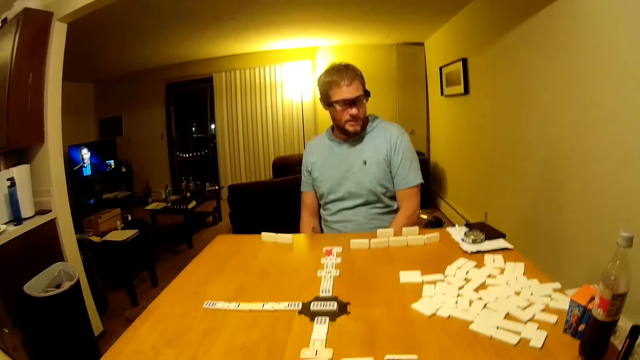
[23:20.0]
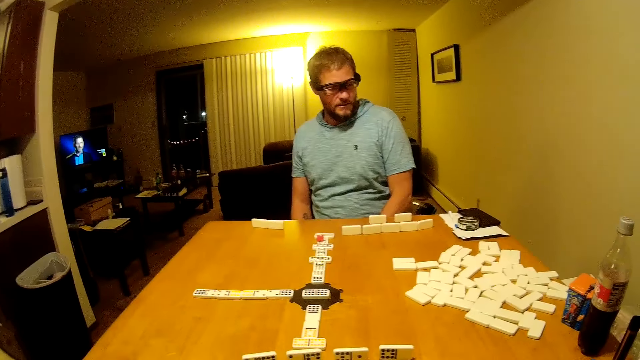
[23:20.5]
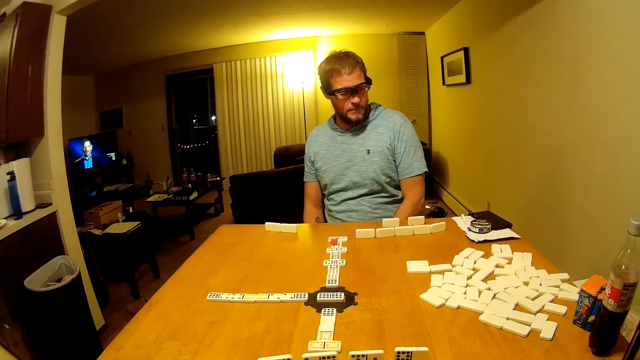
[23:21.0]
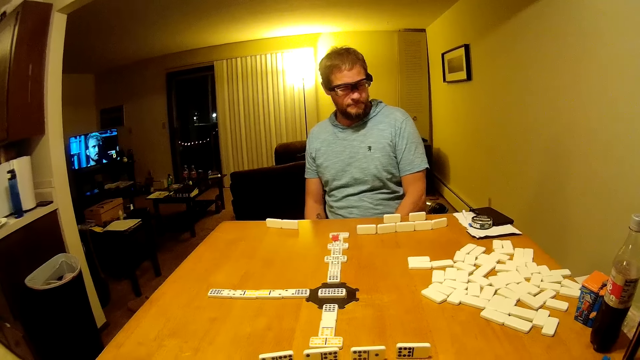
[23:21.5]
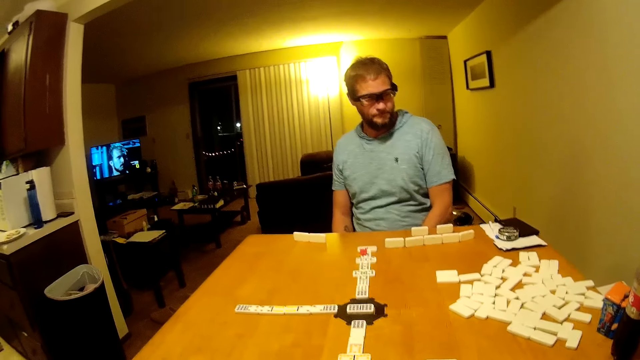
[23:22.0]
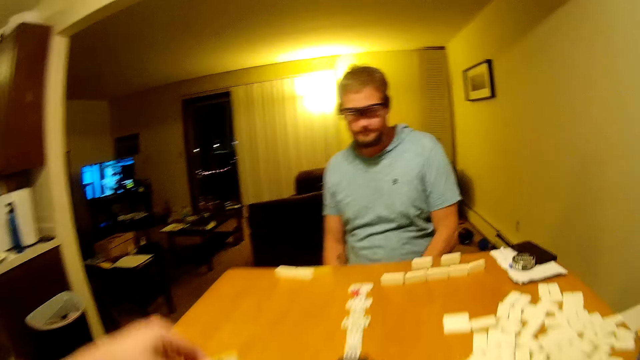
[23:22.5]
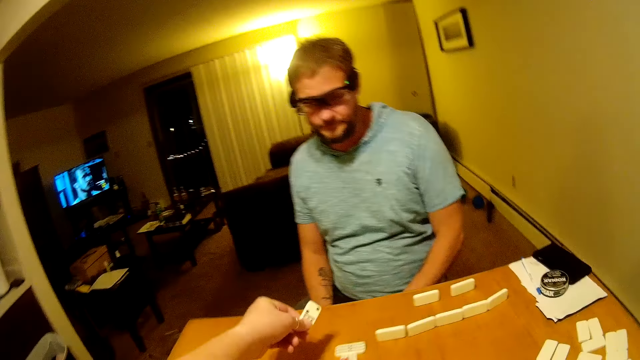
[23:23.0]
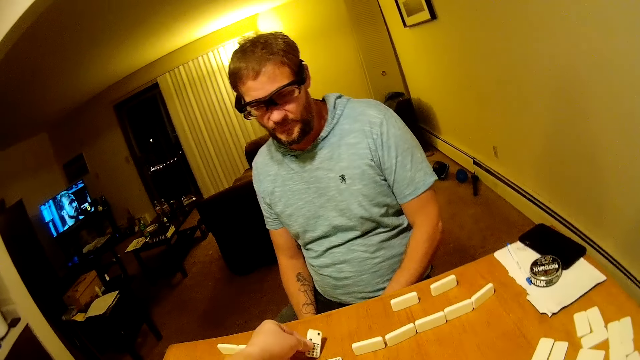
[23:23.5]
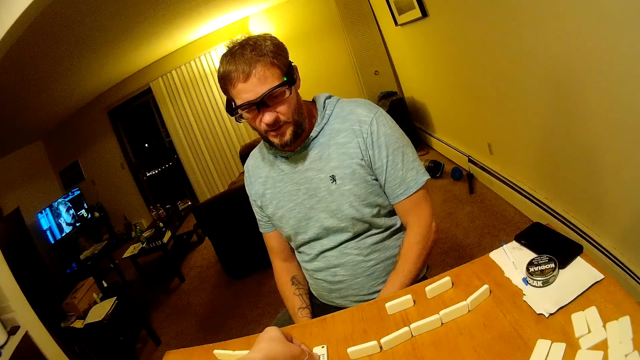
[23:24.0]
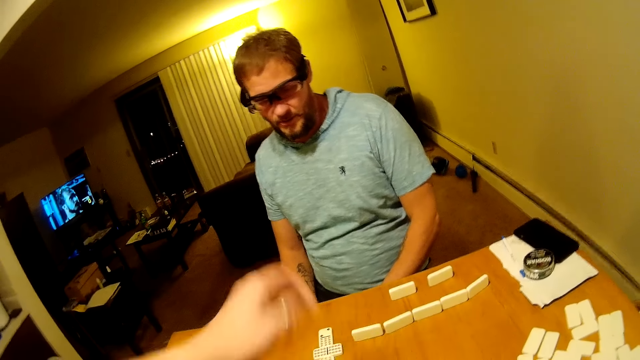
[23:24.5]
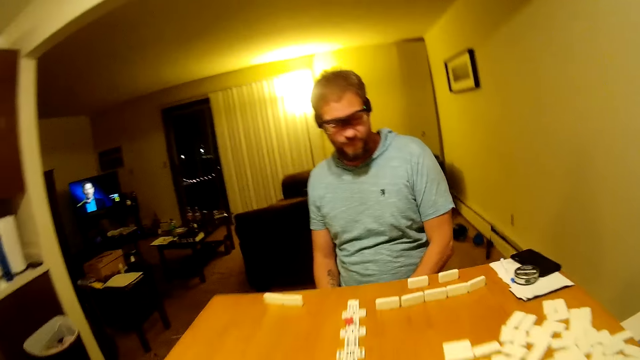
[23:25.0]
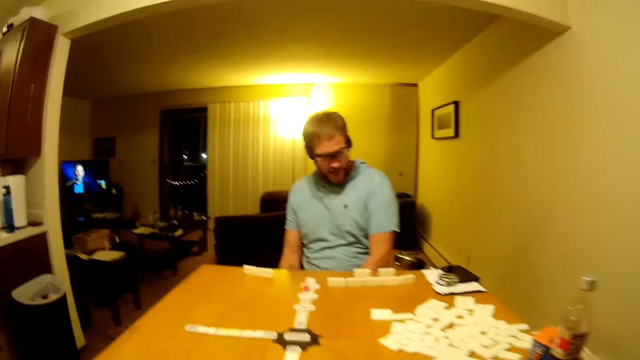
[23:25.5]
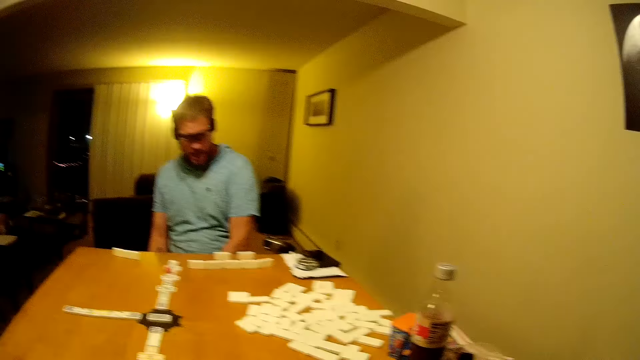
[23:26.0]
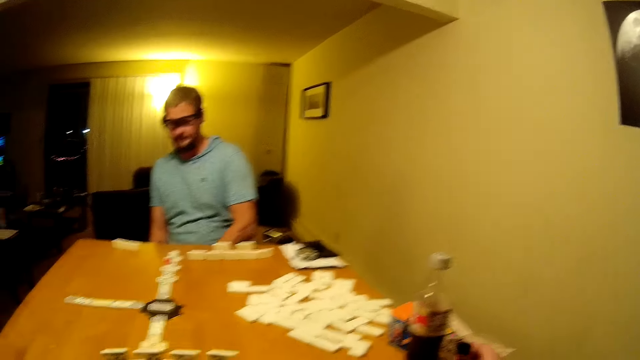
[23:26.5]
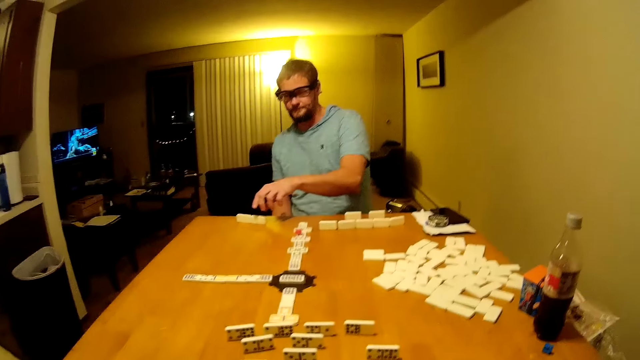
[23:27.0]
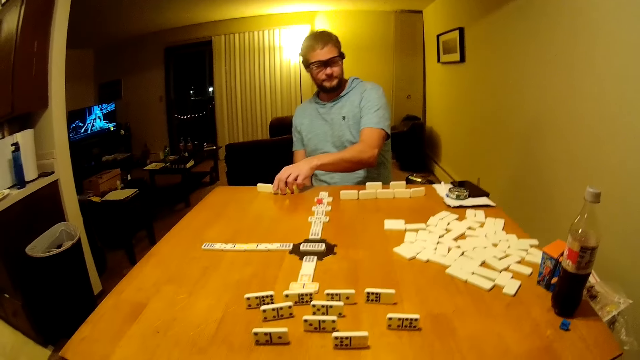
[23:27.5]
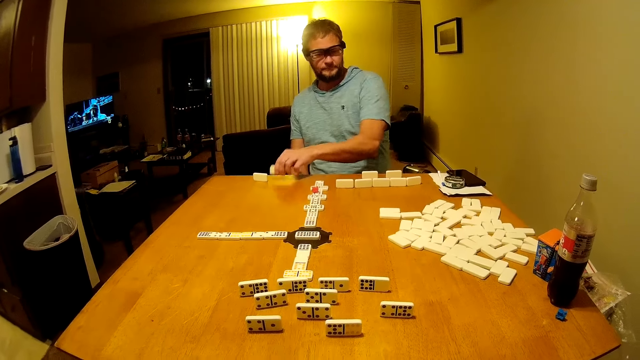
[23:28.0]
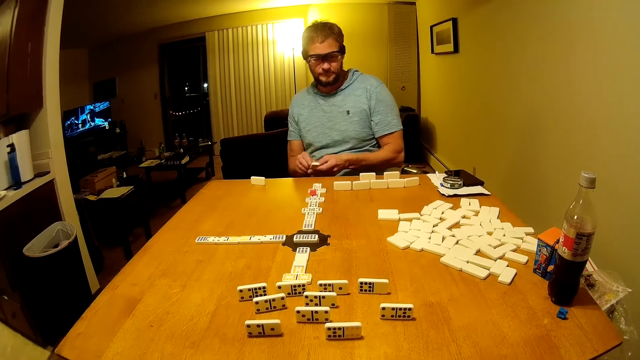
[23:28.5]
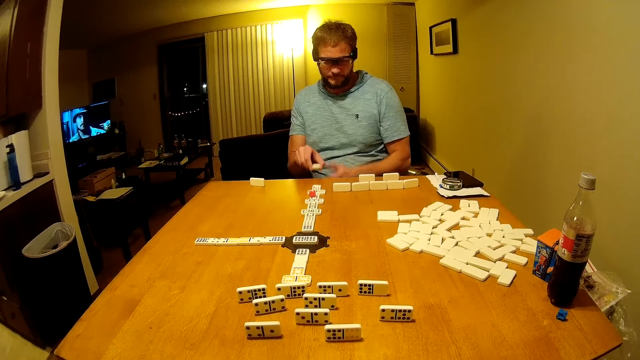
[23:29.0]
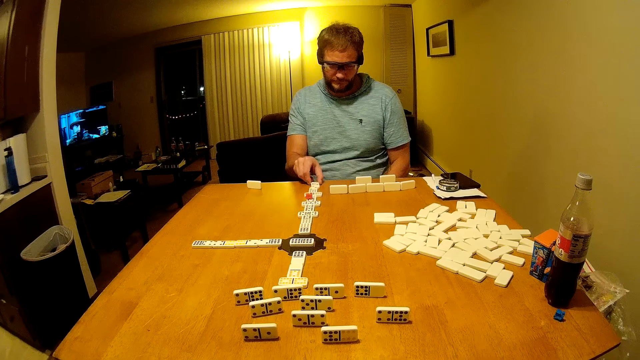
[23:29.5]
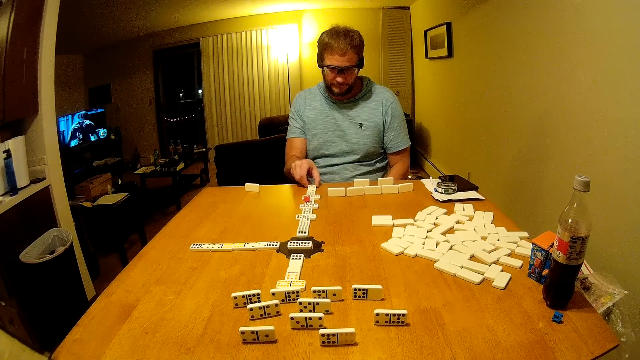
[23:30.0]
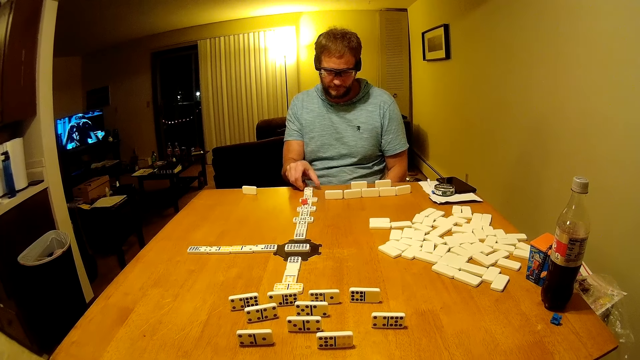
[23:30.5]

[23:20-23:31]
The camera wearer places a domino piece or word game board on the table. They place it again. They pick an electronic cigarette and vape the electronic cigarette. A man picks a domino piece or word game board from the table. The man passes the domino piece to the right hand and places the domino piece on the table.

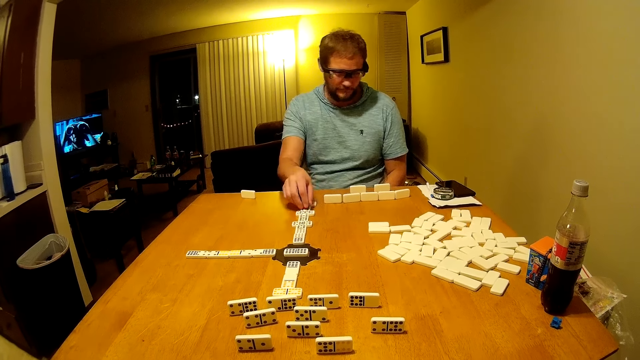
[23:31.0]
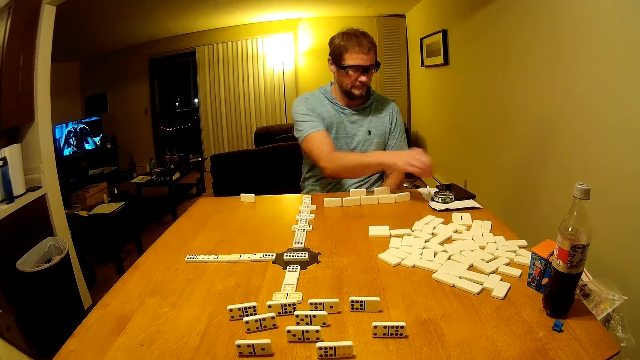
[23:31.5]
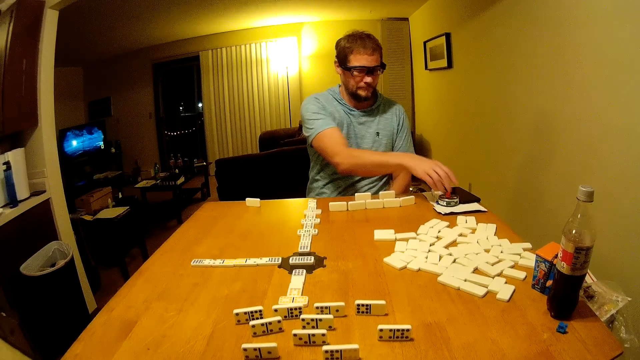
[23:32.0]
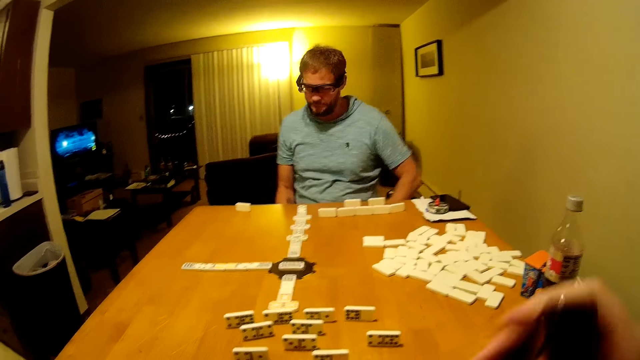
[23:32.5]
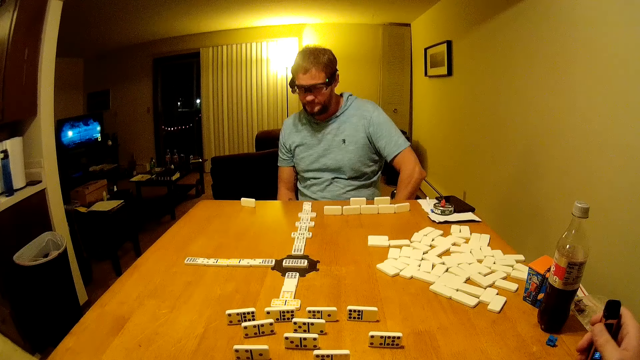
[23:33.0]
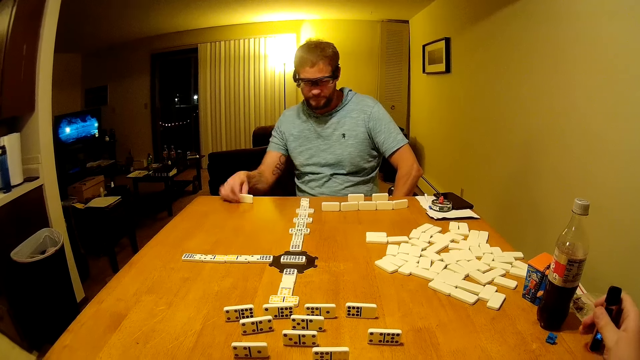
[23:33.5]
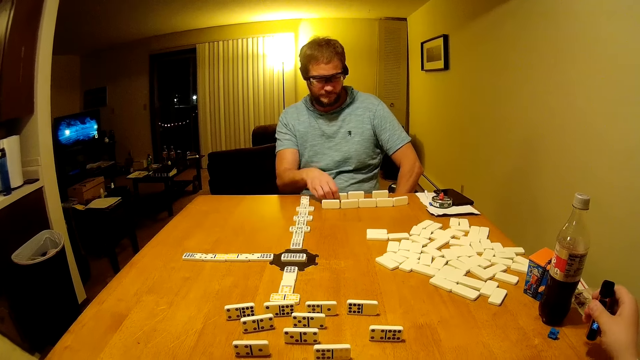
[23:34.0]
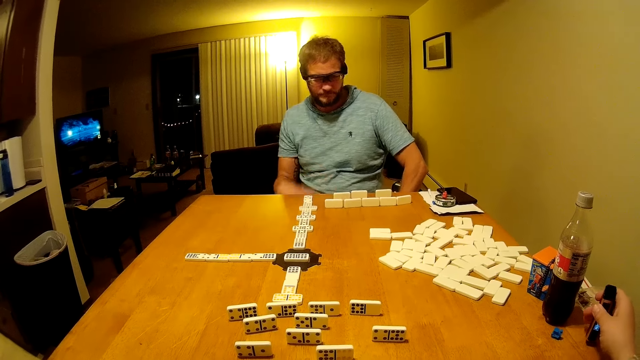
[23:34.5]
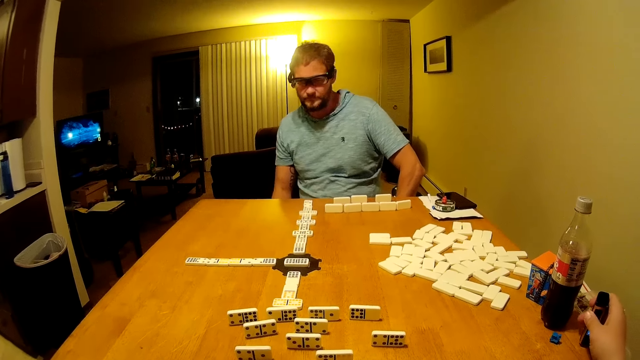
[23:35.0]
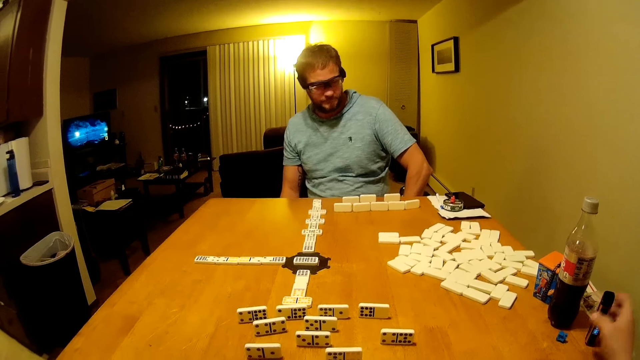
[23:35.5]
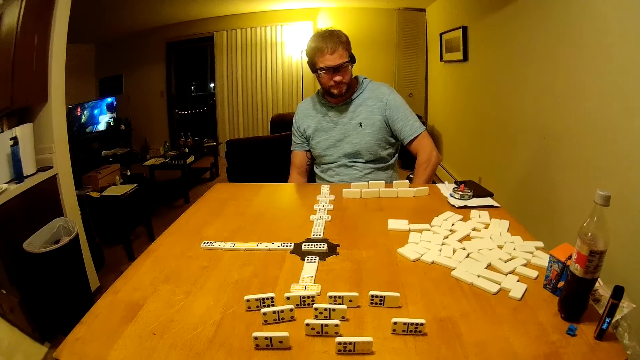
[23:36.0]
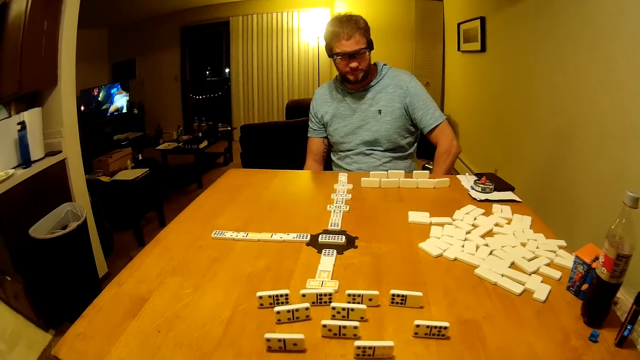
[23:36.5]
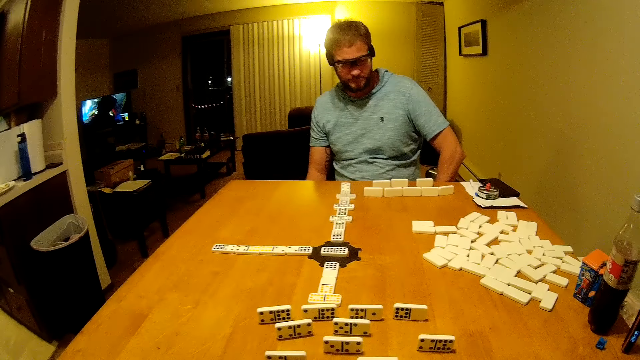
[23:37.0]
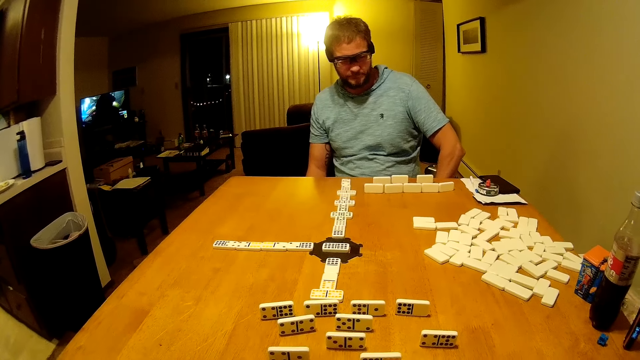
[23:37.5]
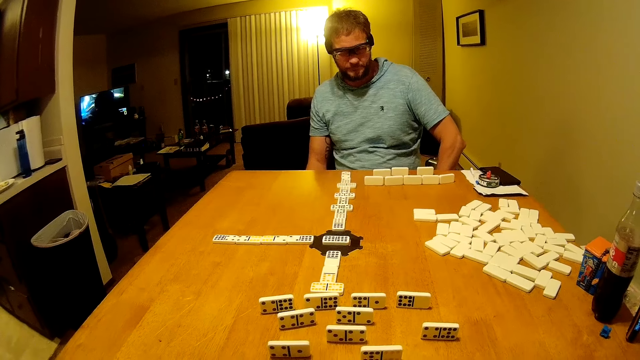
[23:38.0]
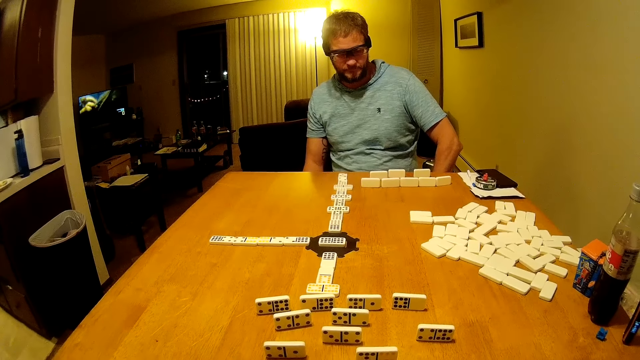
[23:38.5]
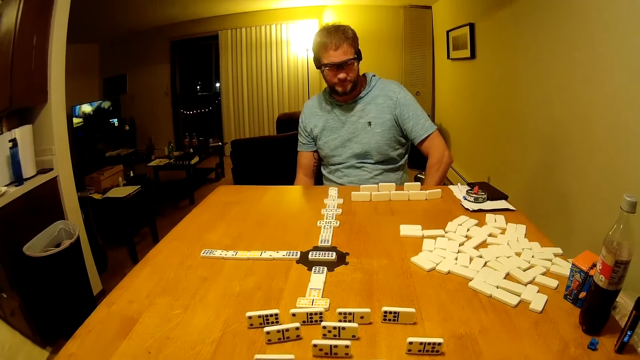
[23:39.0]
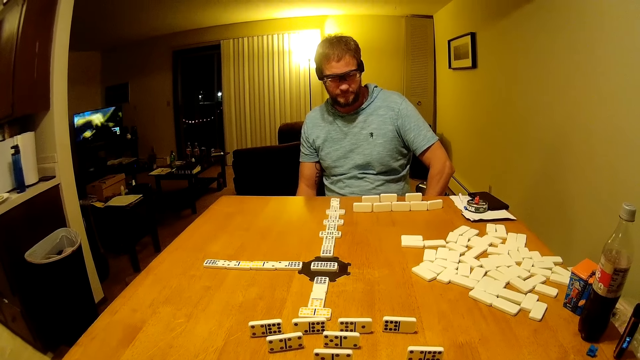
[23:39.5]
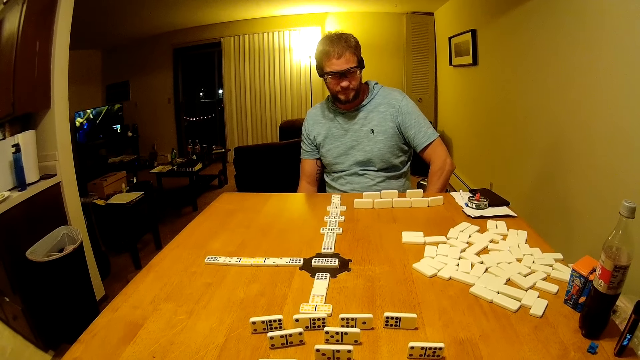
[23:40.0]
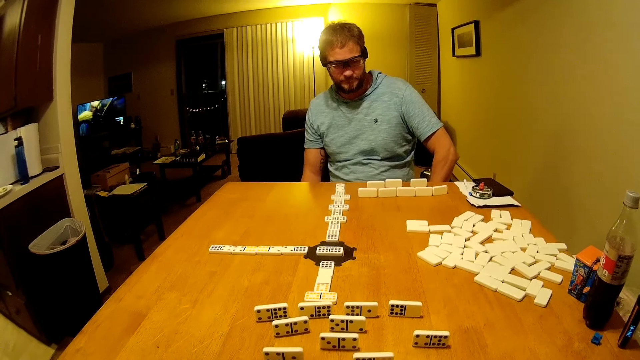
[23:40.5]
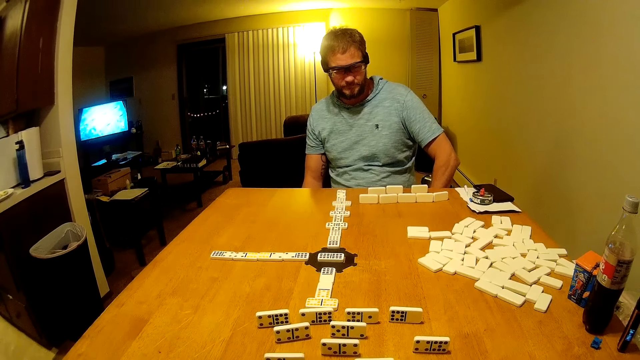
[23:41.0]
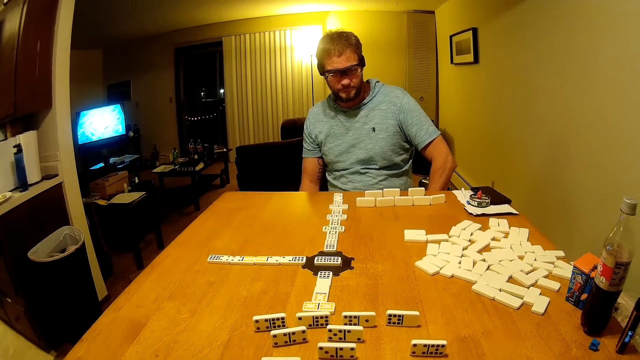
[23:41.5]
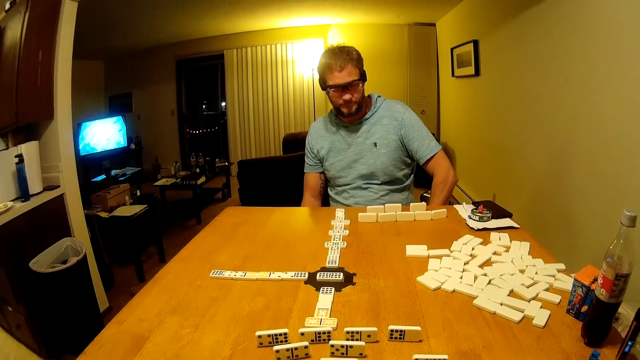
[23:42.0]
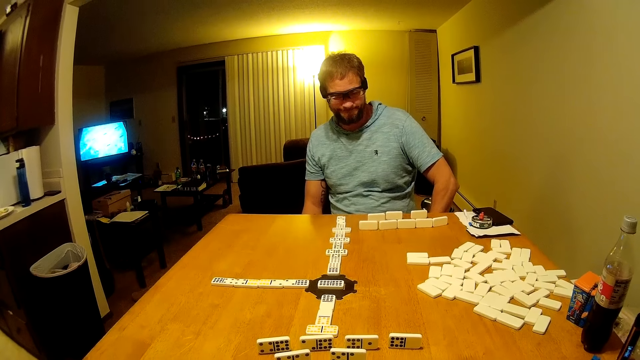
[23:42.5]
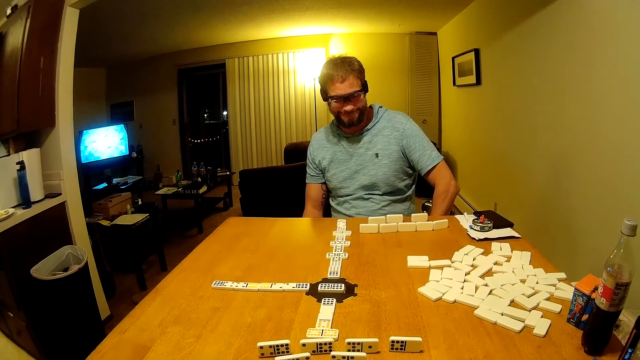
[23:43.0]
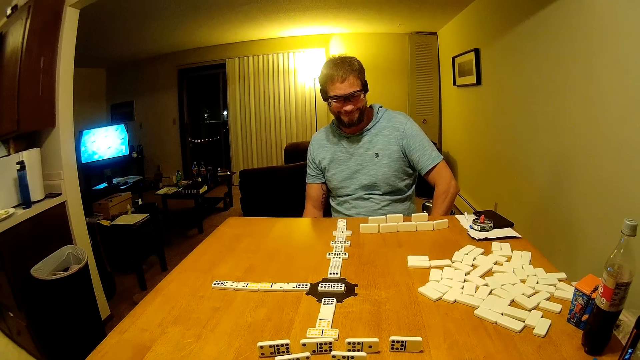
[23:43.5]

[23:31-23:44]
A man picks a domino piece, places the domino piece on a tin and looks around. The camera wearer places the electronic cigarette on the table. The man picks the domino piece, places the domino piece on the table and looks around. The camera wearer looks at the table.
